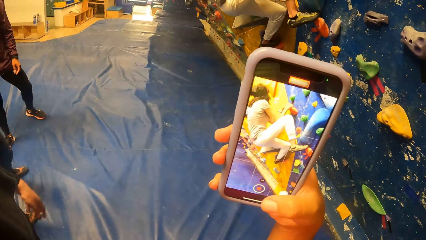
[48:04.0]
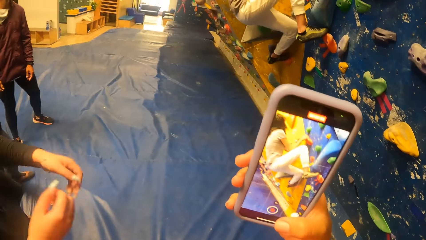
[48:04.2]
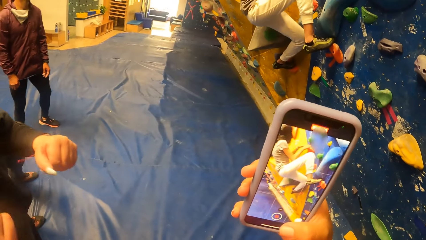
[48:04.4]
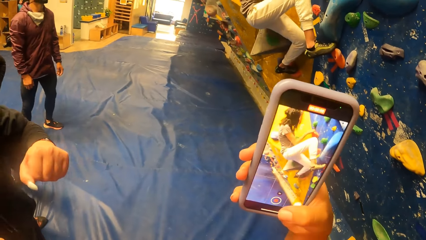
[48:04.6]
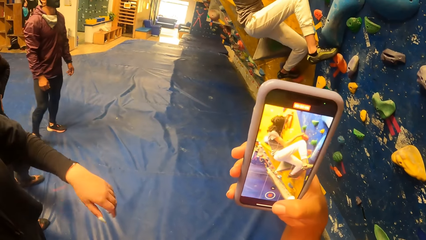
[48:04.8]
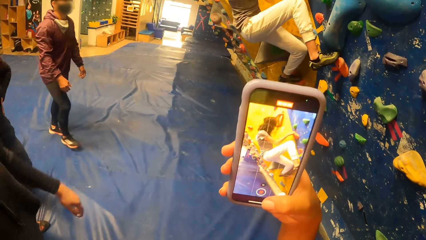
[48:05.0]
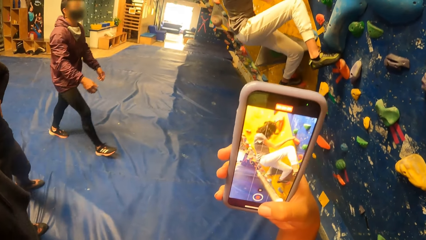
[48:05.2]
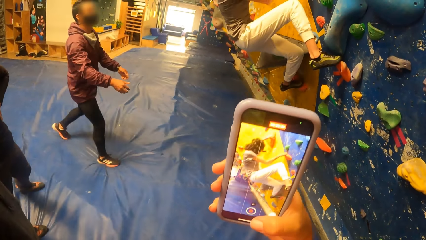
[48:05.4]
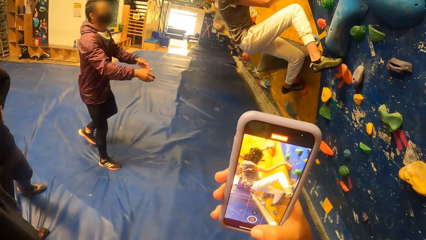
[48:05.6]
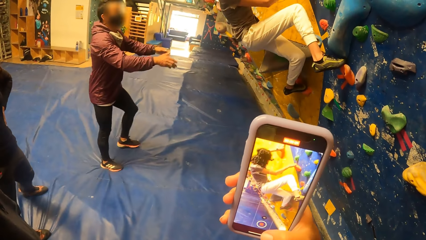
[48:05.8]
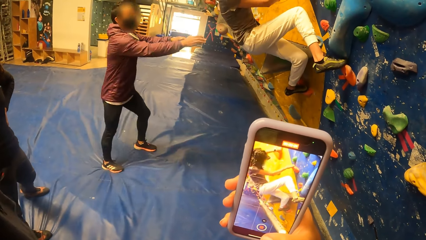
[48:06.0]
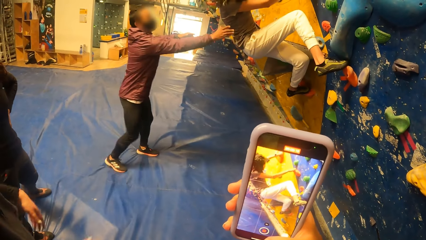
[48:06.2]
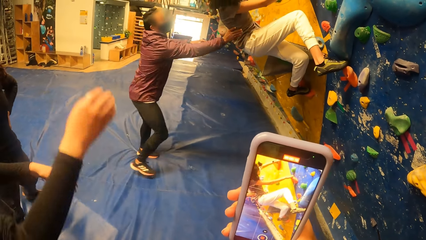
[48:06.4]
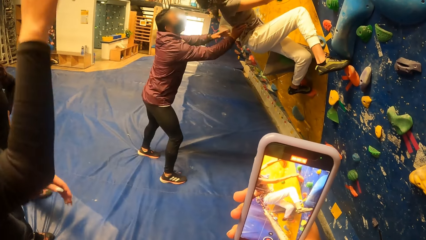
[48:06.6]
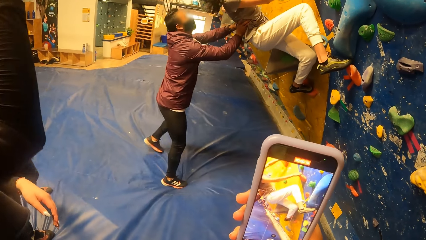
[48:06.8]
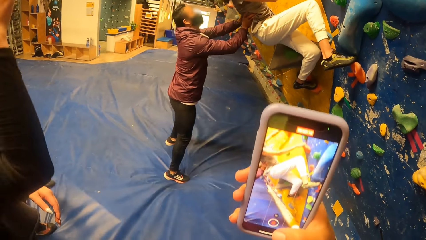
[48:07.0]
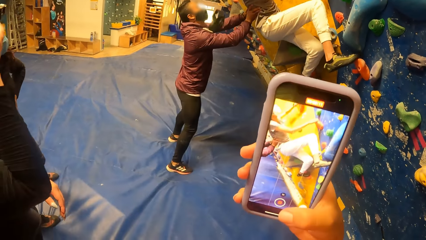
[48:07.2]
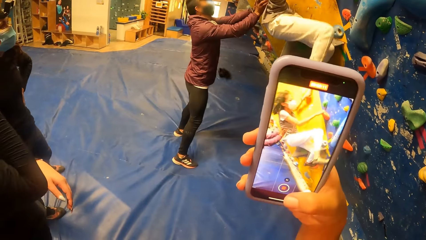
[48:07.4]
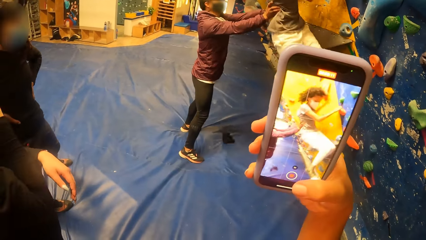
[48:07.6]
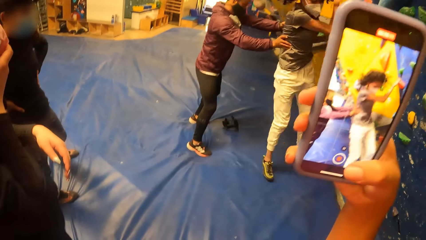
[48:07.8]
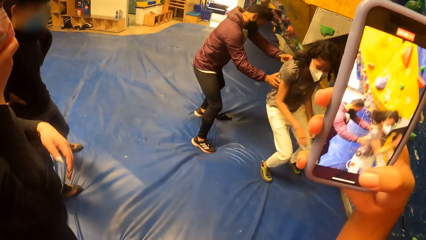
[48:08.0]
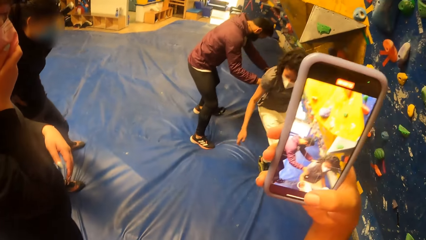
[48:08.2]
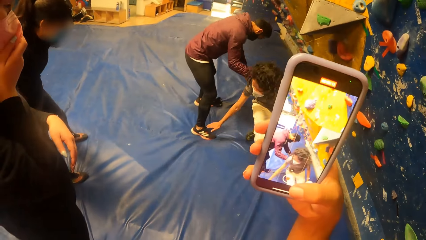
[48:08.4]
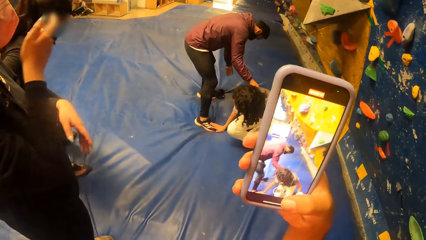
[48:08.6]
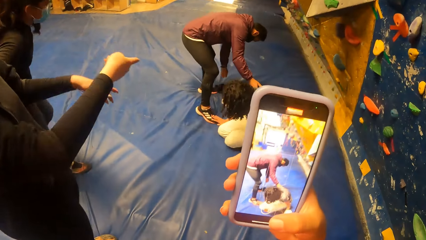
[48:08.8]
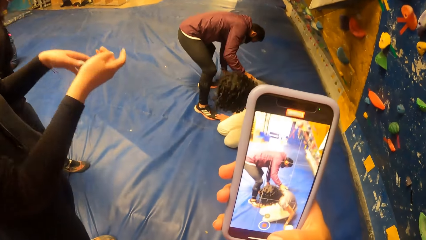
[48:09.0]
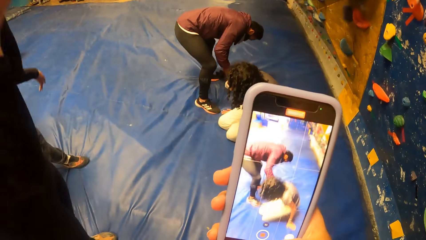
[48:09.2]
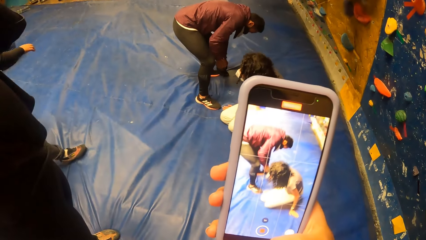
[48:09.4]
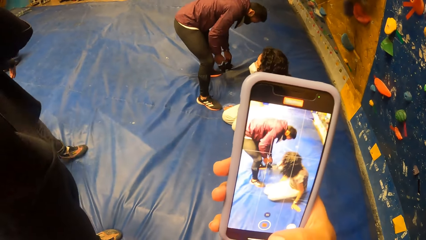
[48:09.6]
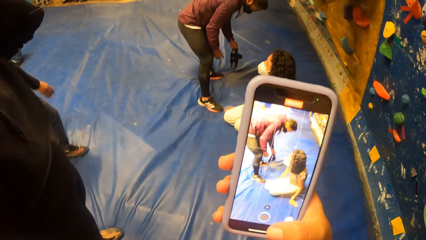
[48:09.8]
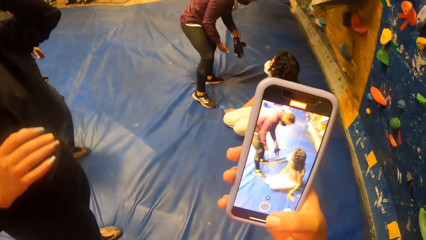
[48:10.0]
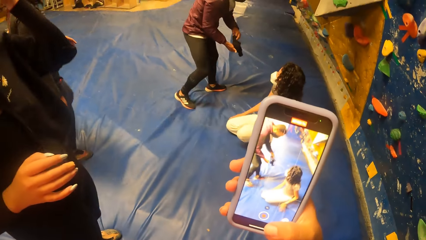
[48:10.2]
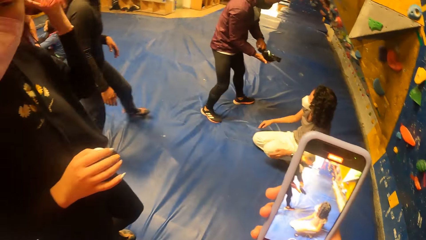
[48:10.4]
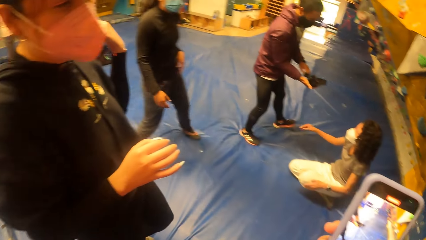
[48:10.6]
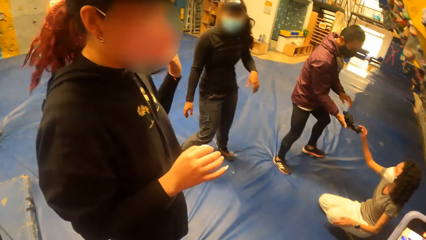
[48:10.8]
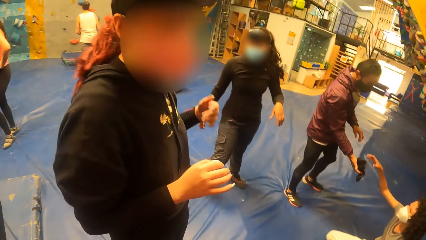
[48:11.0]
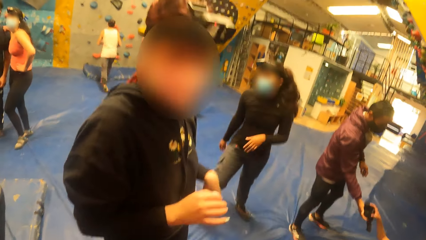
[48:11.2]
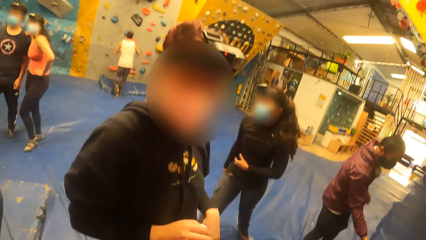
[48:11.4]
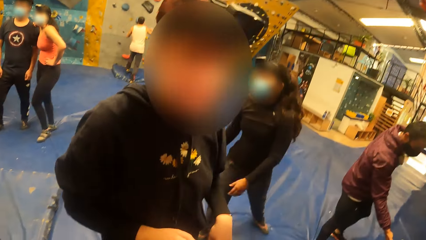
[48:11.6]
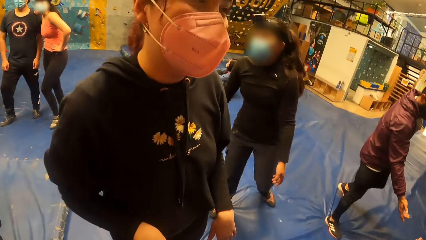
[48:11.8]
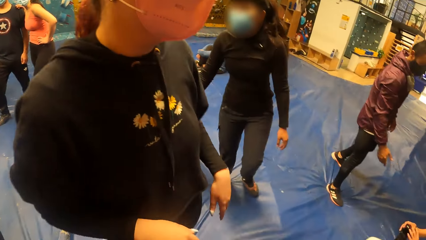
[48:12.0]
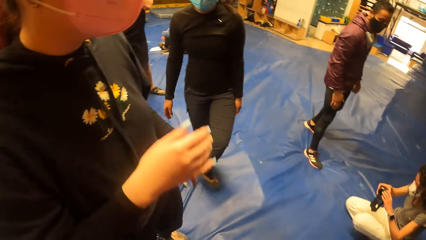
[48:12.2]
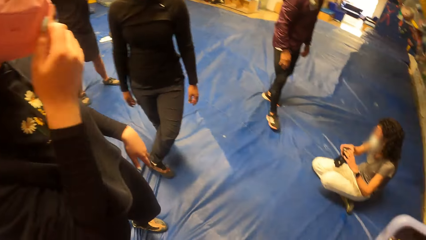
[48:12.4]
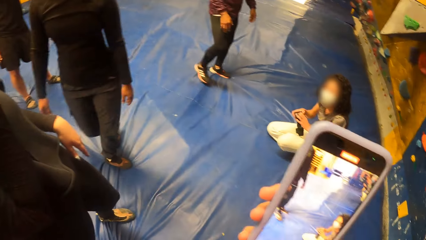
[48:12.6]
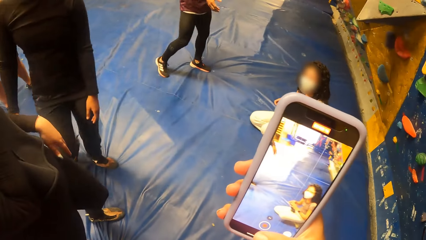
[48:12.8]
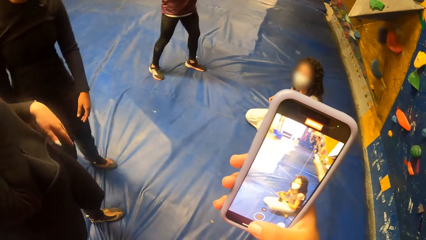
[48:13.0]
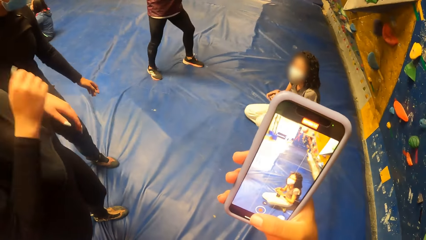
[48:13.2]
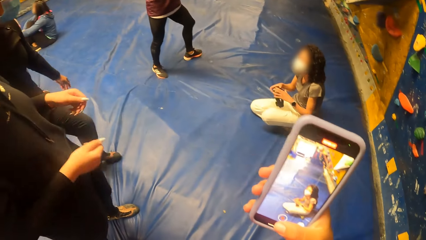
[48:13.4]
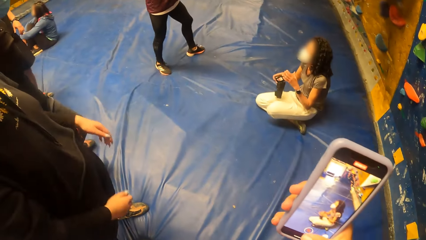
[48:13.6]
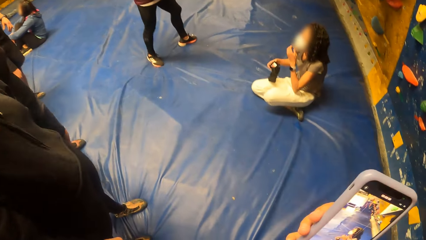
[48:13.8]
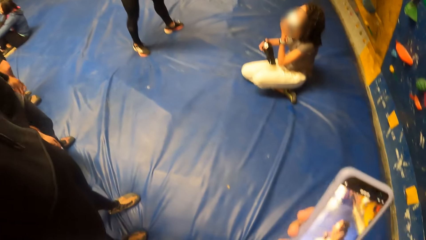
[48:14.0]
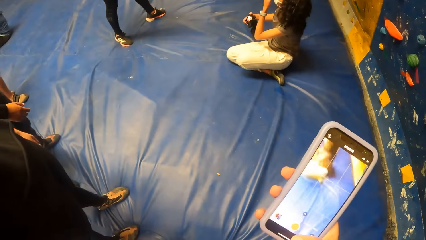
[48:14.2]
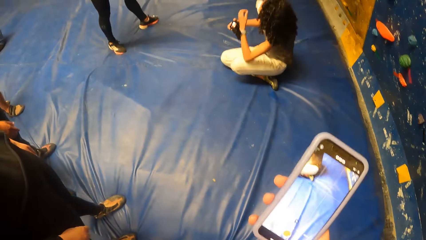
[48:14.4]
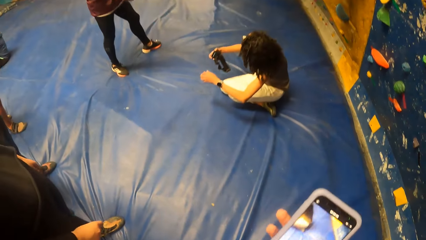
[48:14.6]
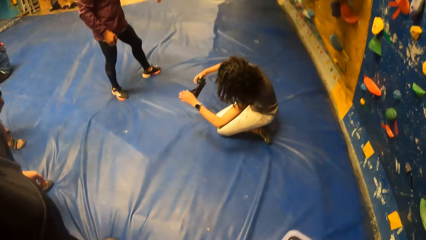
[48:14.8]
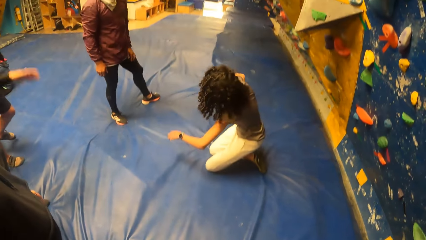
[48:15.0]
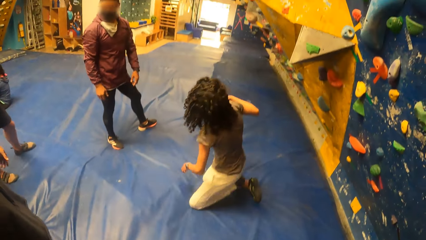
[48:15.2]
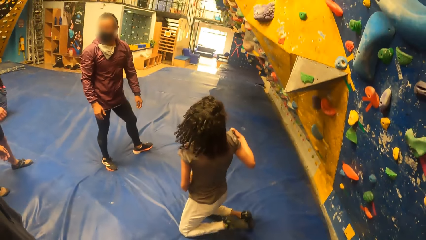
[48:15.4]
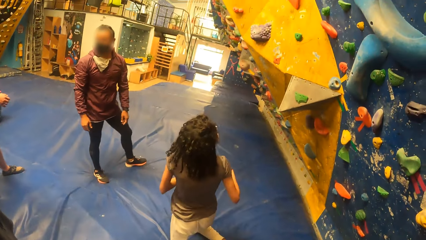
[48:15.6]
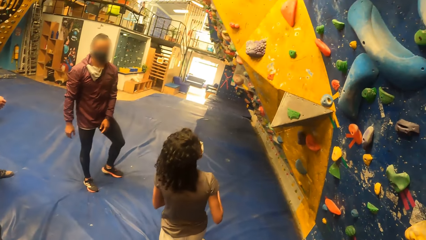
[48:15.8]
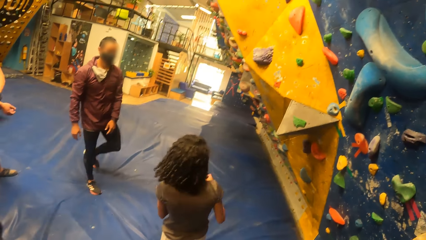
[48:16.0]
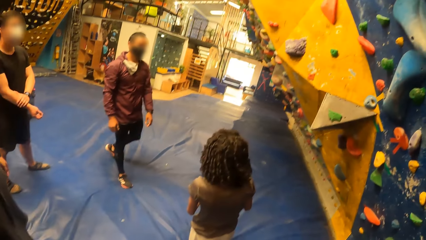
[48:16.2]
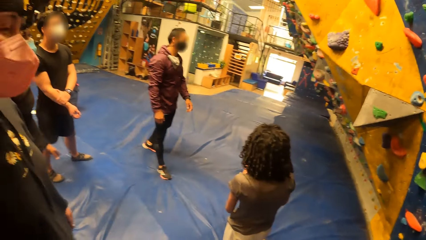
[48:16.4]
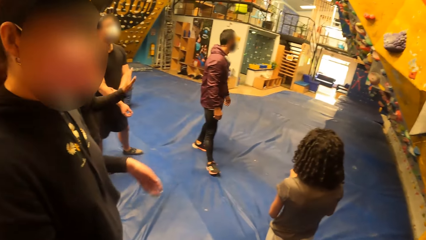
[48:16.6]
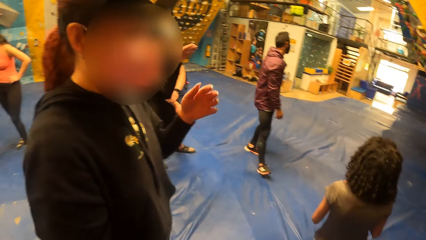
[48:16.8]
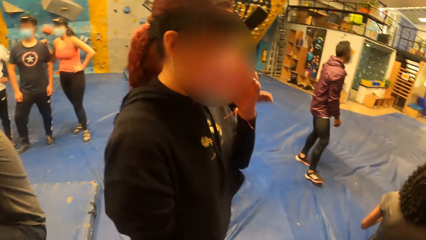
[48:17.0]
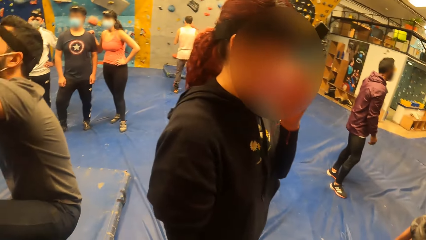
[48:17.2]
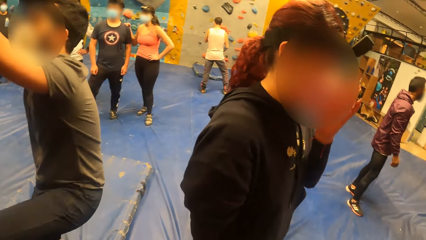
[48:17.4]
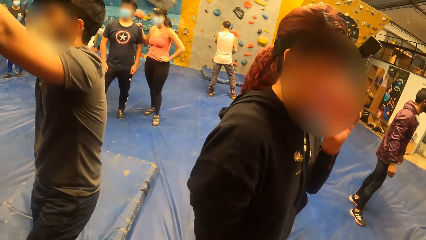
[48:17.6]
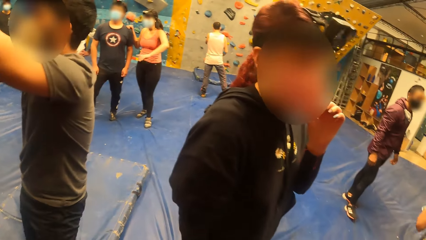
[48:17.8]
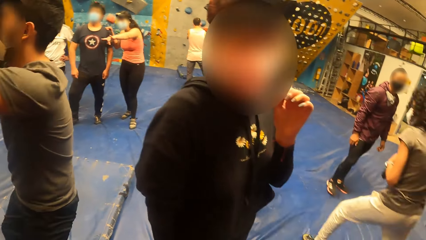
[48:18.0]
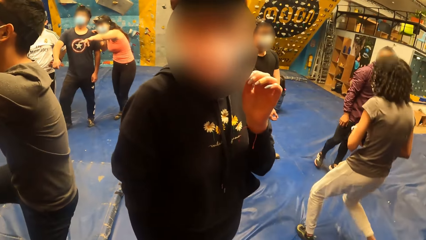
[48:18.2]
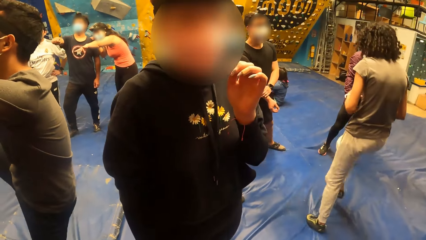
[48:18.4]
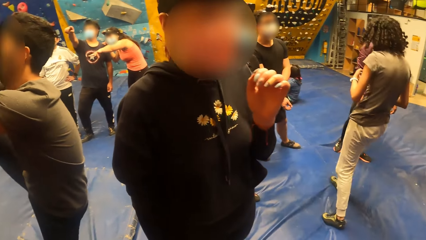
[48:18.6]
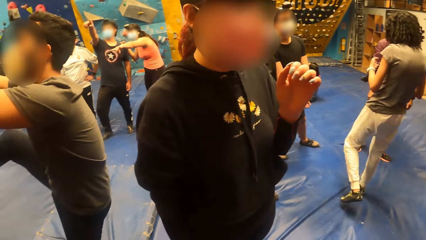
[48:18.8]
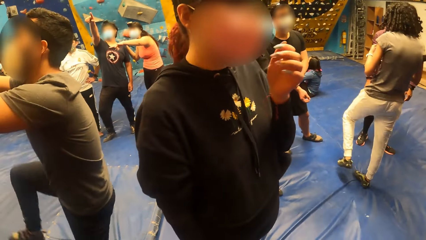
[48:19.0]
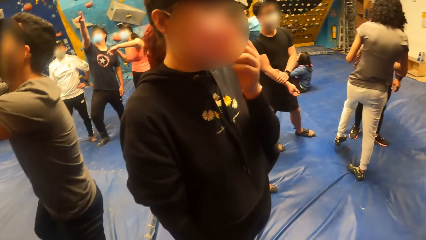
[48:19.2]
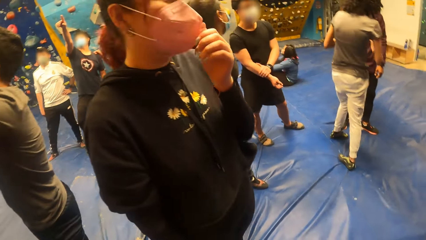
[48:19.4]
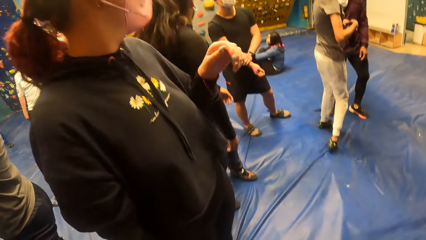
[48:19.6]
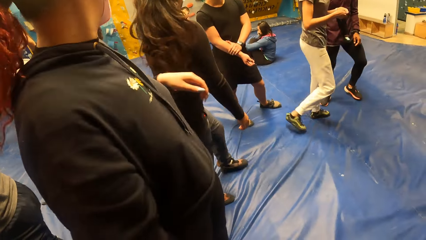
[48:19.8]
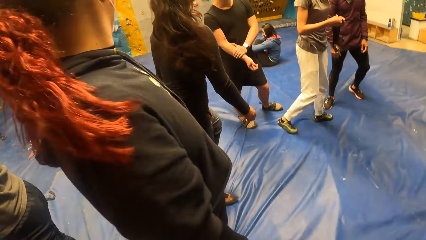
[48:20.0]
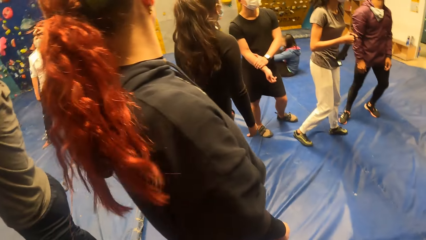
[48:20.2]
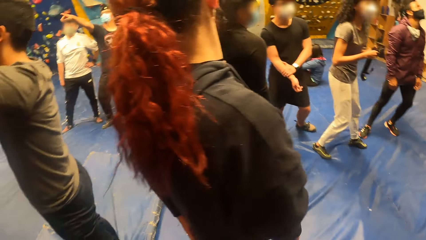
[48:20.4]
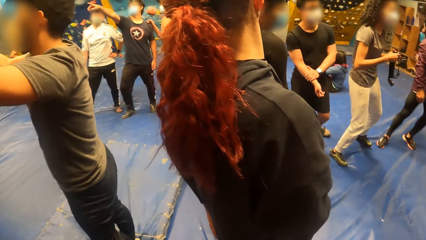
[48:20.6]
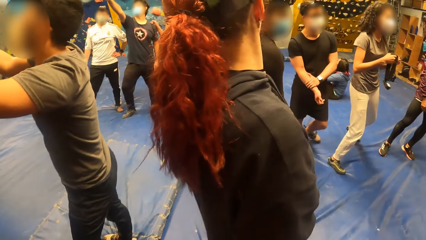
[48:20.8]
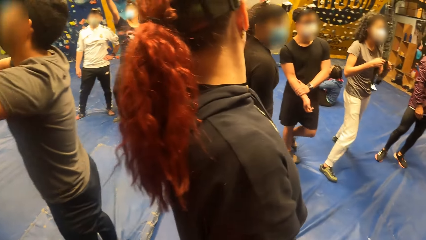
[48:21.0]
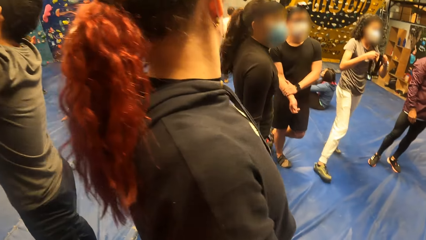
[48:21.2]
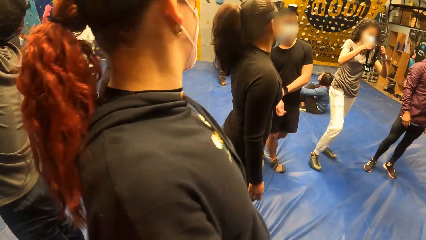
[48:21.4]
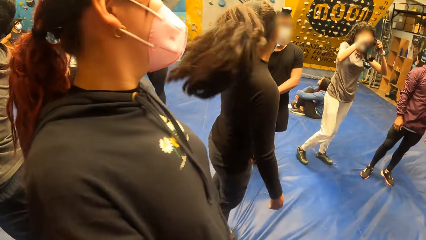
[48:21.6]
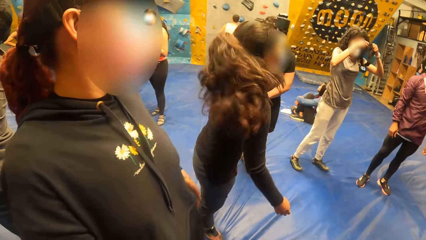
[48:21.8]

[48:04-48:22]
The man holds the woman with both hands. The woman comes down from the bouldering board.
